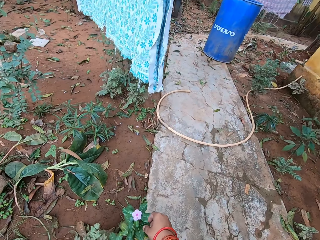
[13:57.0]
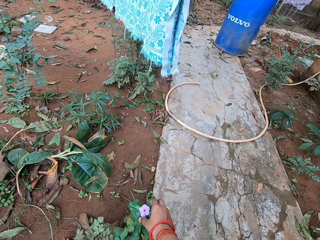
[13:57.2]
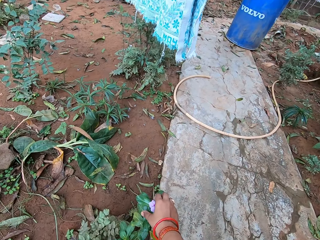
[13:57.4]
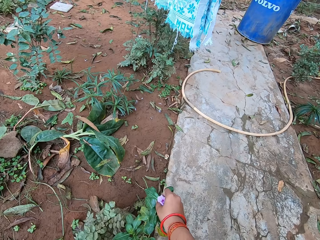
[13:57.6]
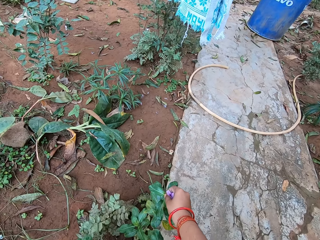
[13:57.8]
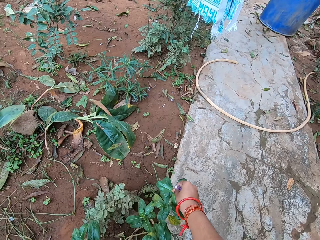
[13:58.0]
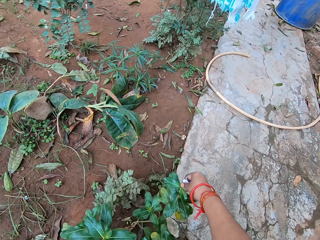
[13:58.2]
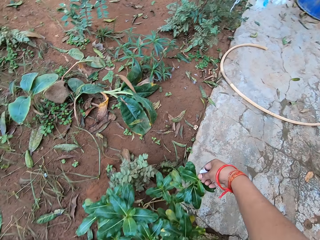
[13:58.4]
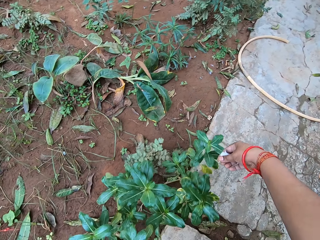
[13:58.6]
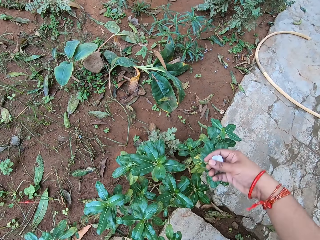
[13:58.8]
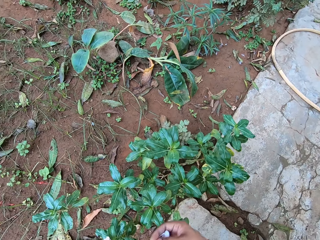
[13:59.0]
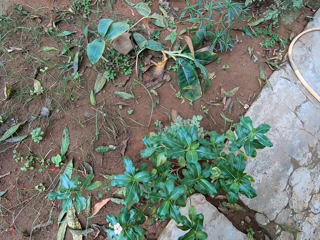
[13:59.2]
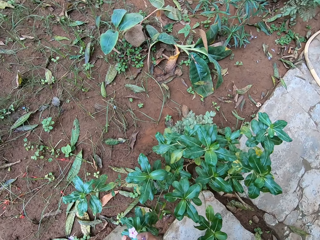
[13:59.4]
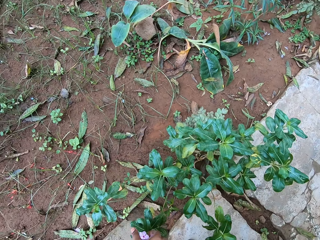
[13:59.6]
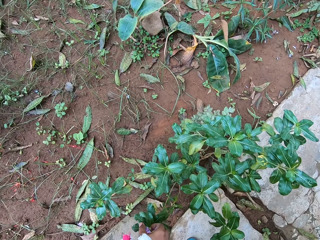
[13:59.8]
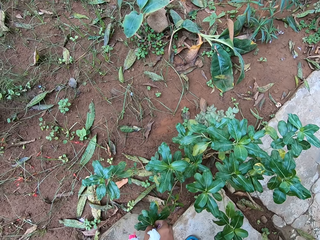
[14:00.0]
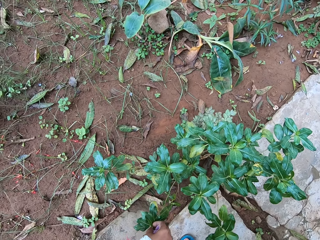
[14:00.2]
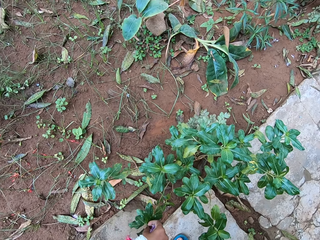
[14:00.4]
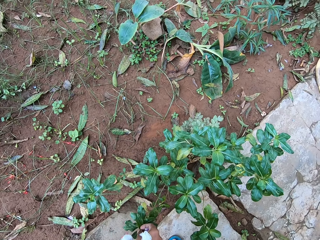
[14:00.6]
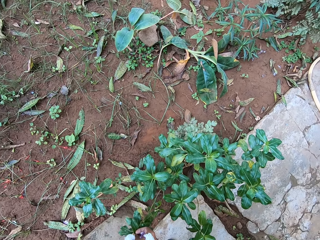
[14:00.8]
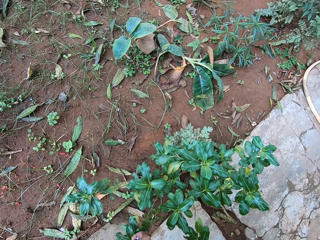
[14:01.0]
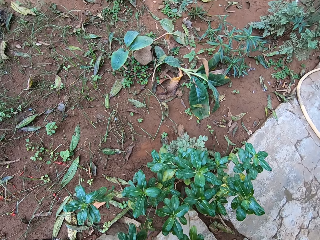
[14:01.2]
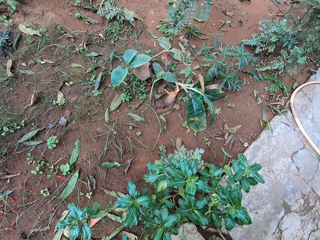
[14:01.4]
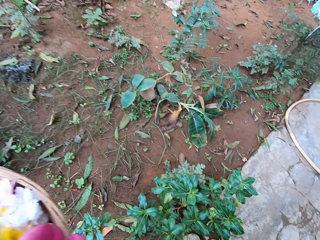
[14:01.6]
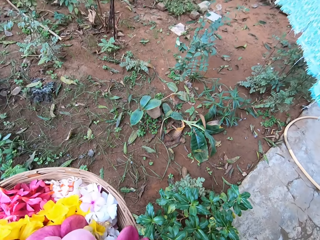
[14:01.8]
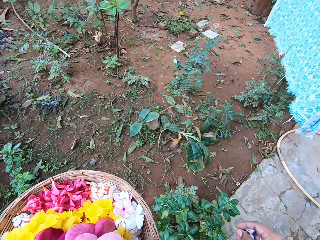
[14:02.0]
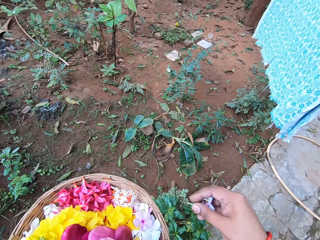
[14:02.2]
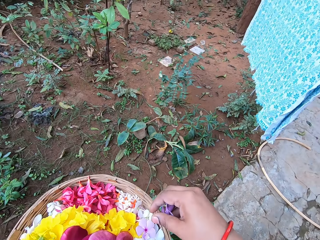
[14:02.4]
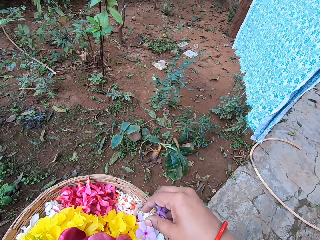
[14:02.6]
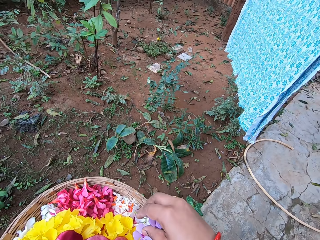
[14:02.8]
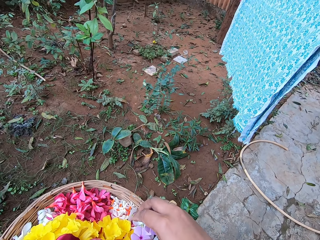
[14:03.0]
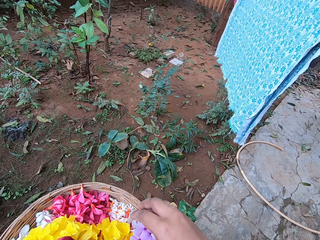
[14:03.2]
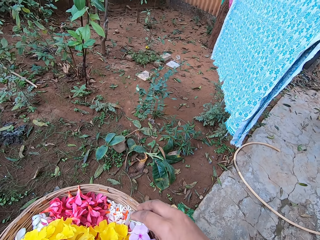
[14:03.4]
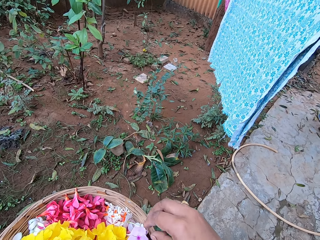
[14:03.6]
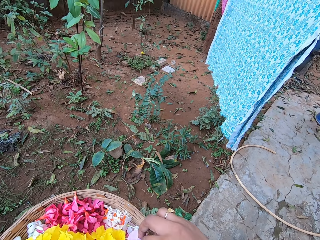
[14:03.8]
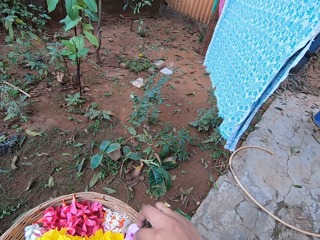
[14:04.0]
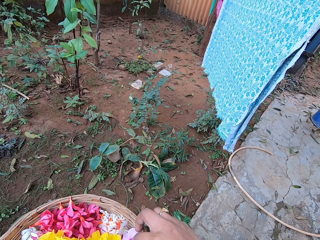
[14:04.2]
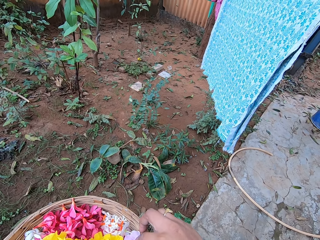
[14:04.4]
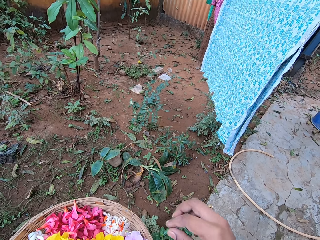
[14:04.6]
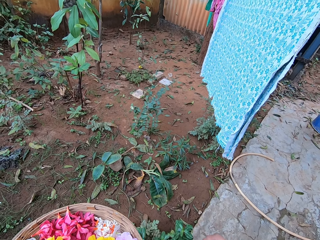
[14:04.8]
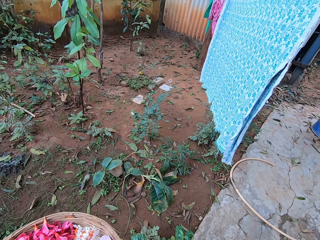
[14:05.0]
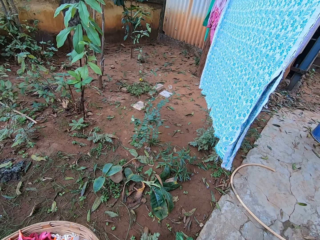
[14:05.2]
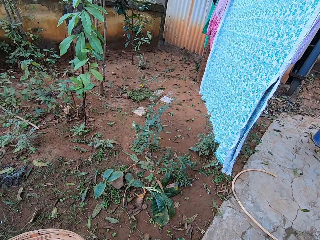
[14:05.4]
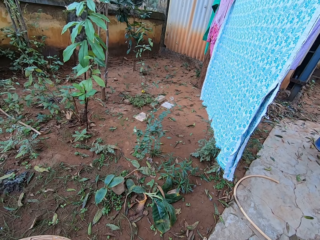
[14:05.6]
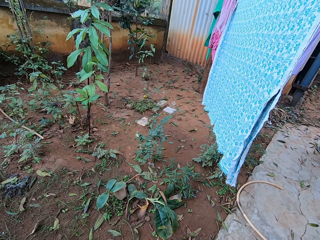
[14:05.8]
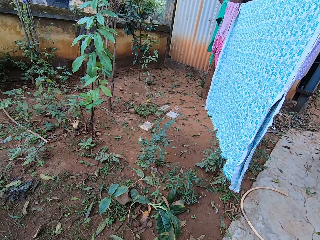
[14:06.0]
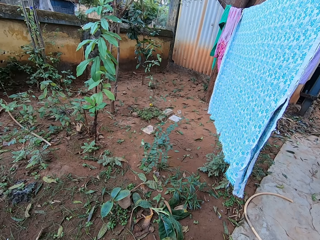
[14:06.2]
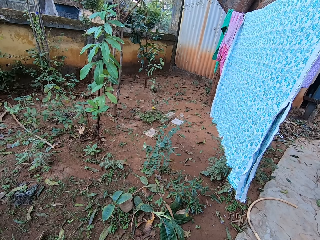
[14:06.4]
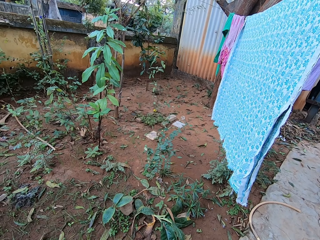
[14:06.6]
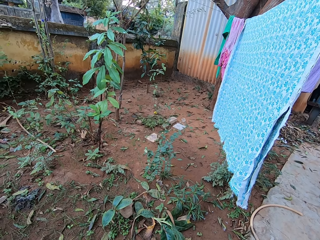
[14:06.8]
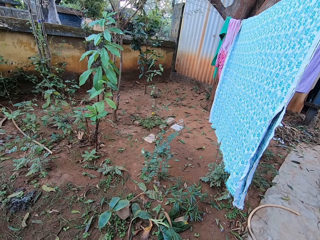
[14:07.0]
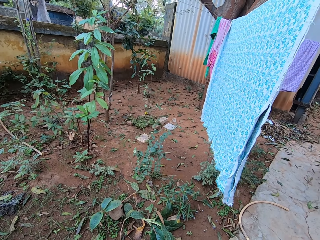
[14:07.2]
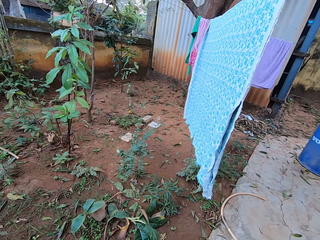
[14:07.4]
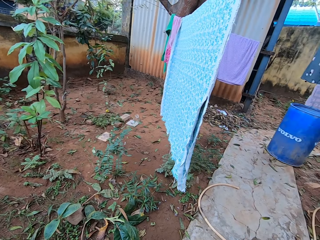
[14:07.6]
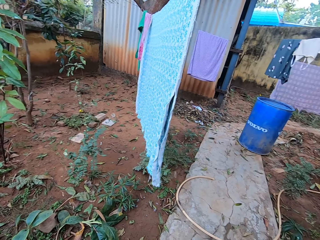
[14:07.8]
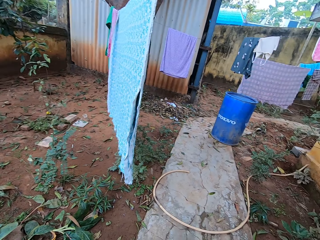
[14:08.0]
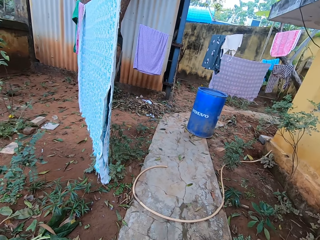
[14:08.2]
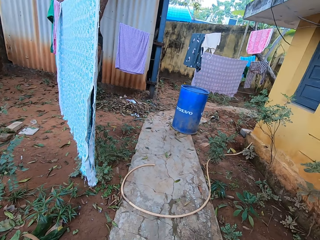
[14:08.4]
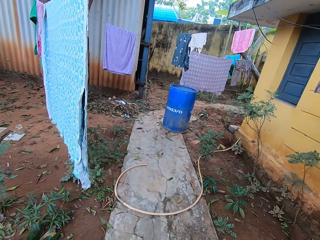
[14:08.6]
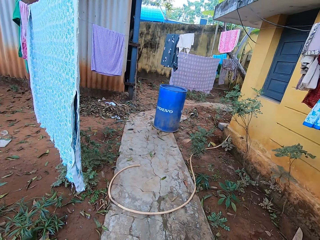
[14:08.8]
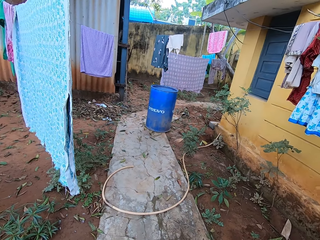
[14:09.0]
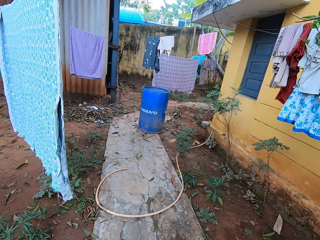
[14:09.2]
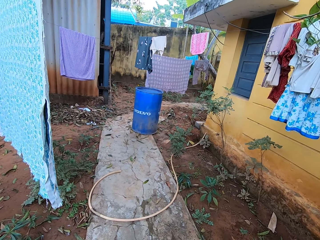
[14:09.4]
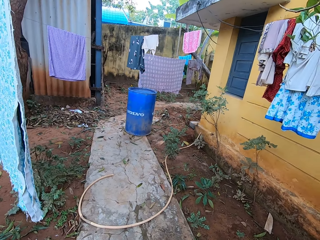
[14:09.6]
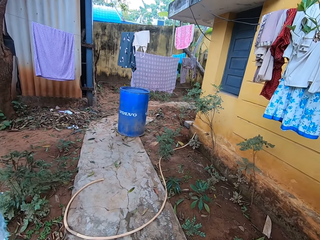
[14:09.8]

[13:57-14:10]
The camera wearer plucks a flower with the right hand. They put the flower in the basket. They pick a flower. They put the flower in the basket. They look around.

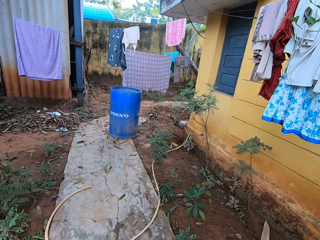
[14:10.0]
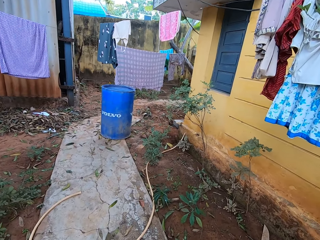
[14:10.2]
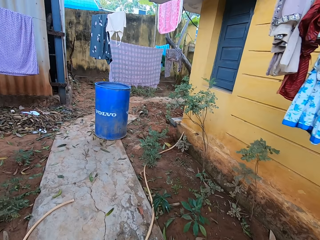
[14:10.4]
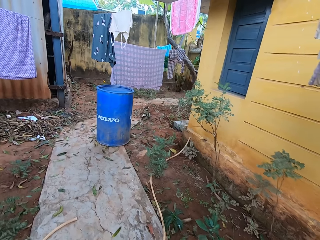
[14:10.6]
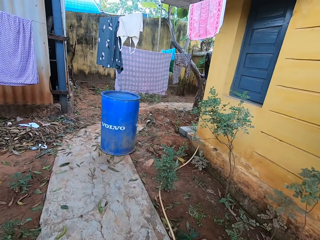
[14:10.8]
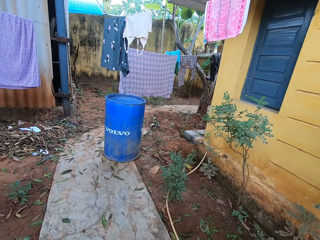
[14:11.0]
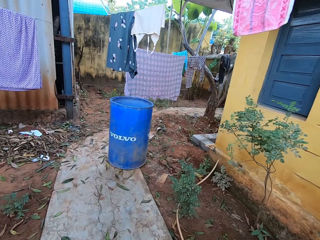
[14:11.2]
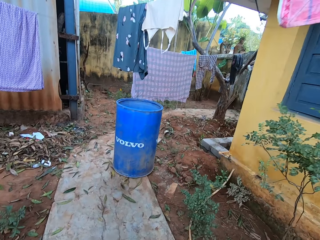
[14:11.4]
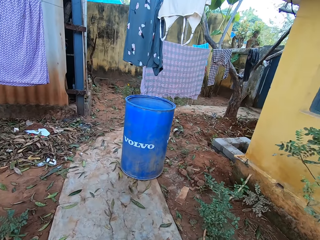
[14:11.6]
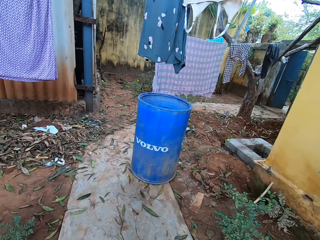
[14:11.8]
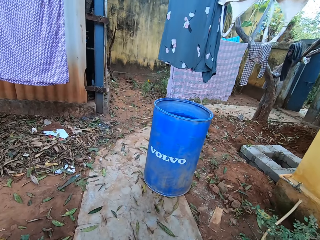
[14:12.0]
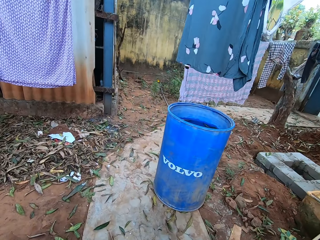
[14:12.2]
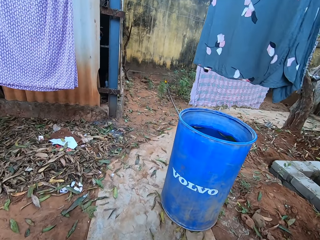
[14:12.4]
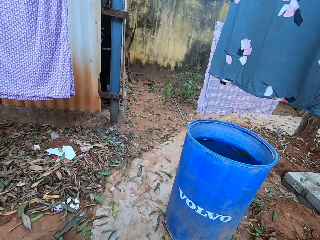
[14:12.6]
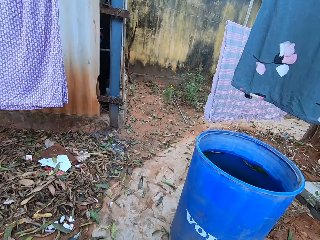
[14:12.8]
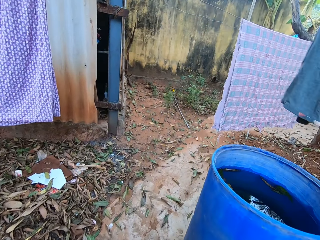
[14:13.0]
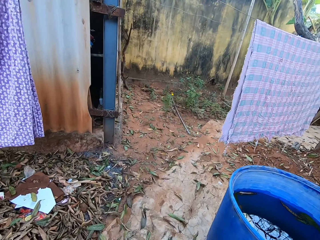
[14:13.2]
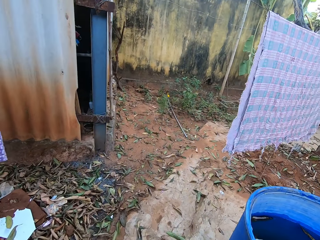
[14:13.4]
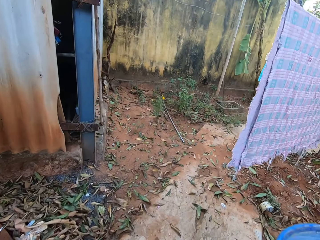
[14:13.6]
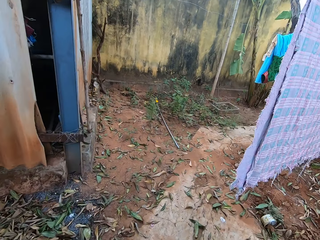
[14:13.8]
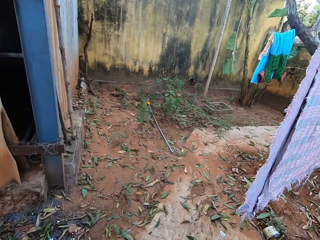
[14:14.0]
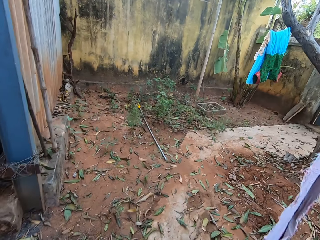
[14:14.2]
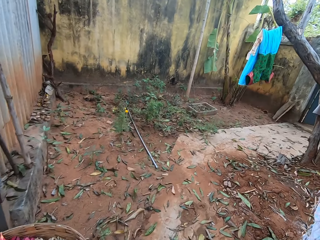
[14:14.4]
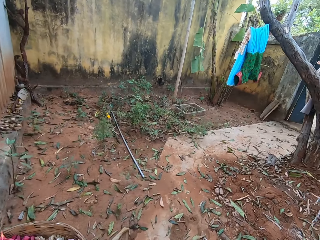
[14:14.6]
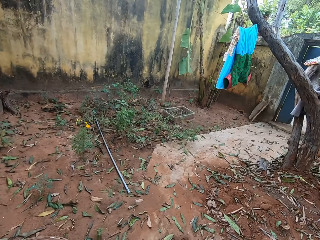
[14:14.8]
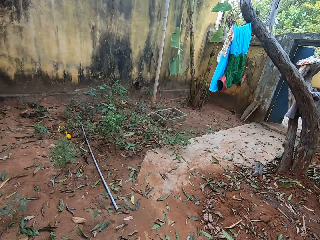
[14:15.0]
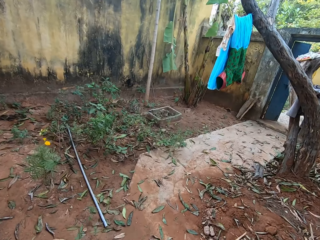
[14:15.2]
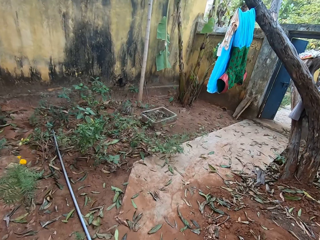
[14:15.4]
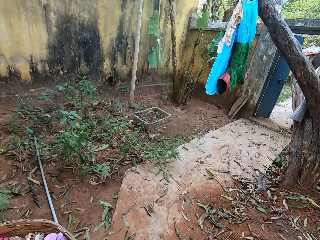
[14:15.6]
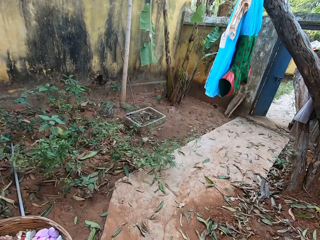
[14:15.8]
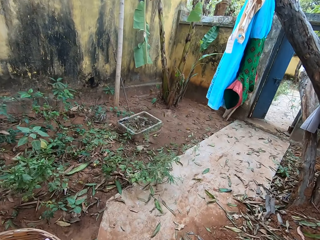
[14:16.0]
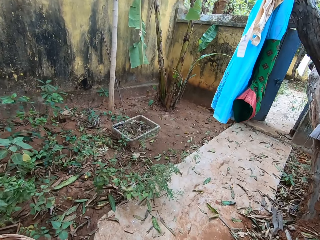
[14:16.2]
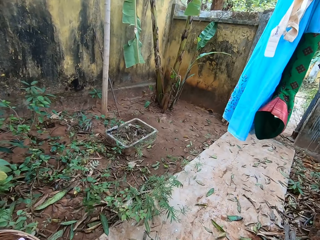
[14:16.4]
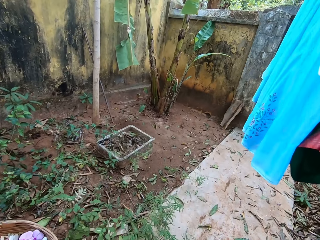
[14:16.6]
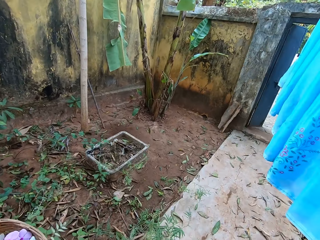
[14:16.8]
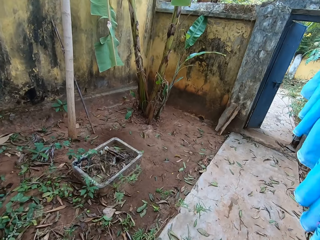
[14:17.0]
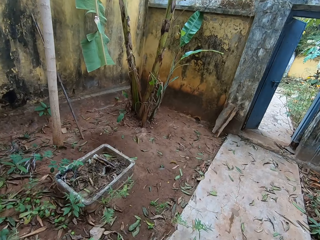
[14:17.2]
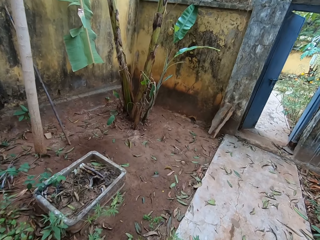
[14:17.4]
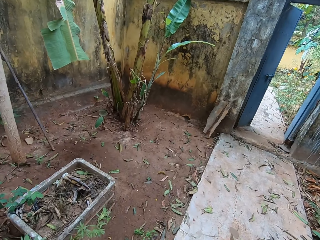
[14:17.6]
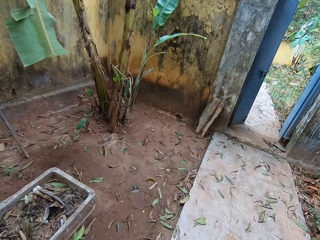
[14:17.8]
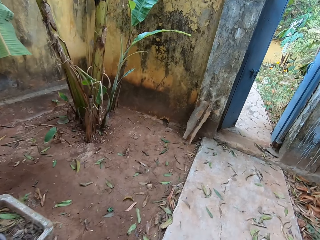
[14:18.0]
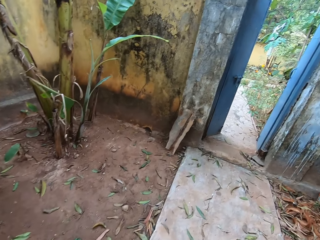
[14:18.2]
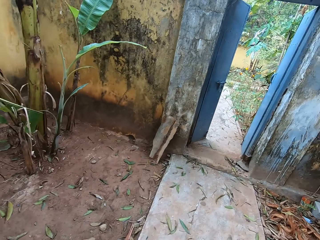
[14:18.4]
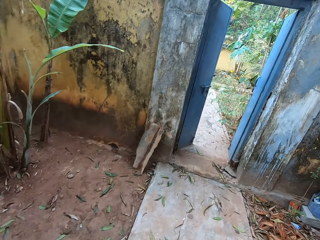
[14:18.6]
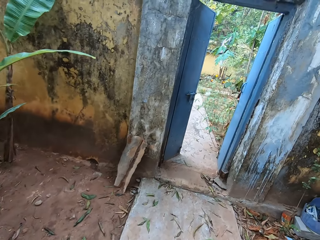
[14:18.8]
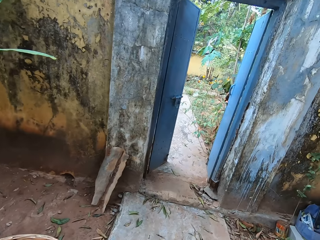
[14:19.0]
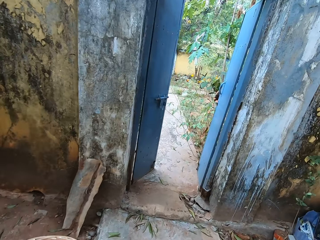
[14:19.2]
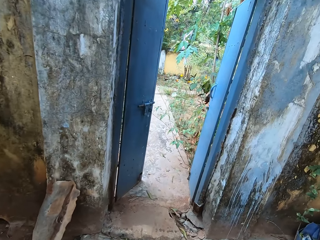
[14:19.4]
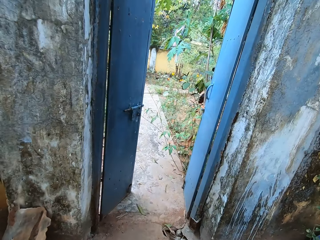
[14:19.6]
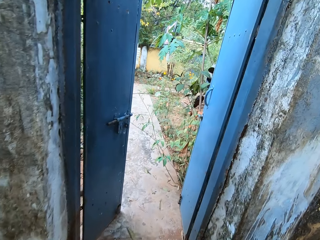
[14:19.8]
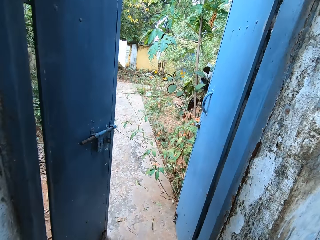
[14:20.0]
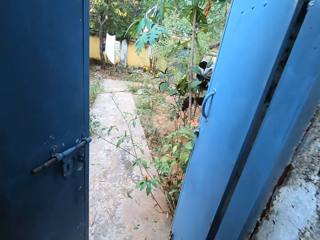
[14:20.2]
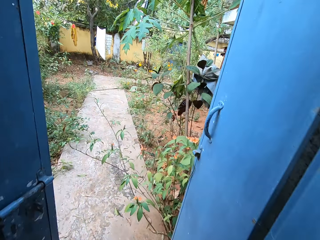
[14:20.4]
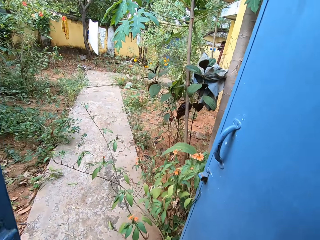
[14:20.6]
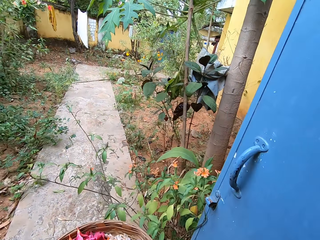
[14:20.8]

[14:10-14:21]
The camera wearer walks in a compound.
